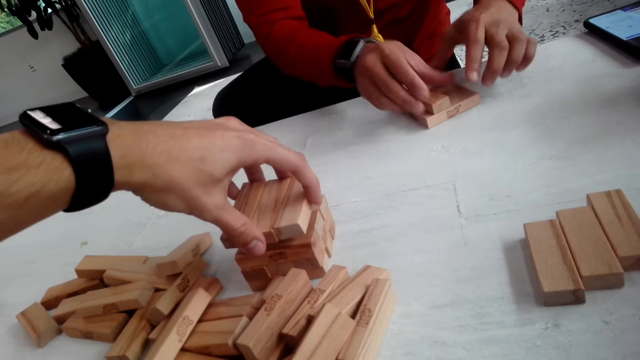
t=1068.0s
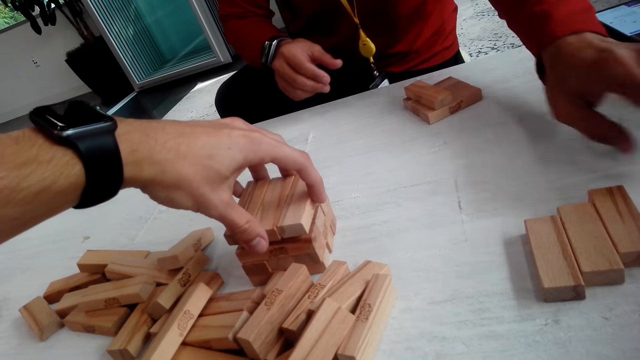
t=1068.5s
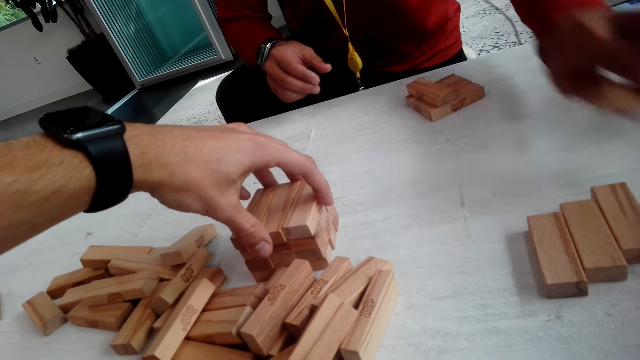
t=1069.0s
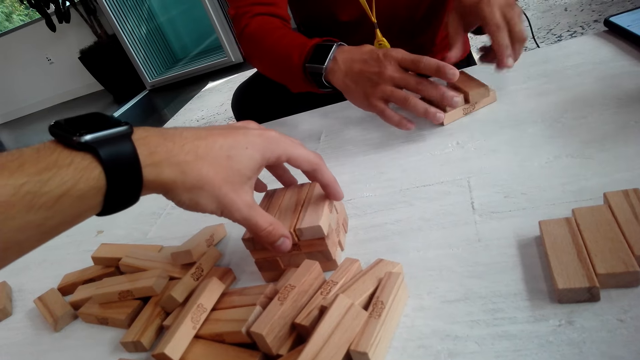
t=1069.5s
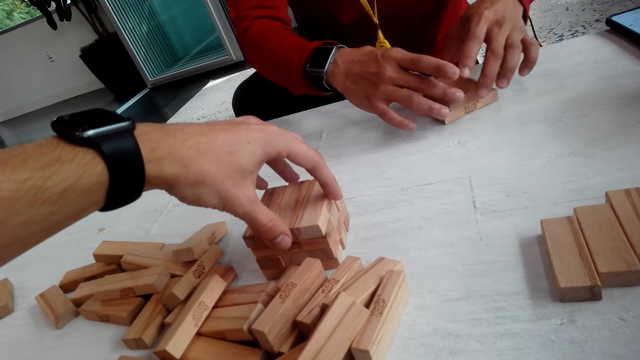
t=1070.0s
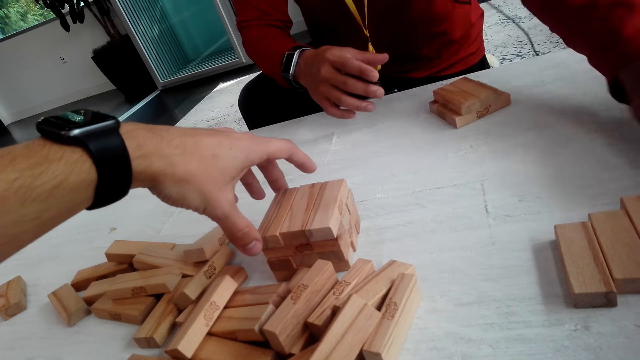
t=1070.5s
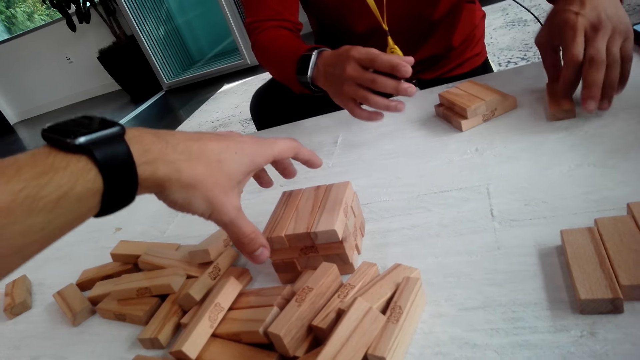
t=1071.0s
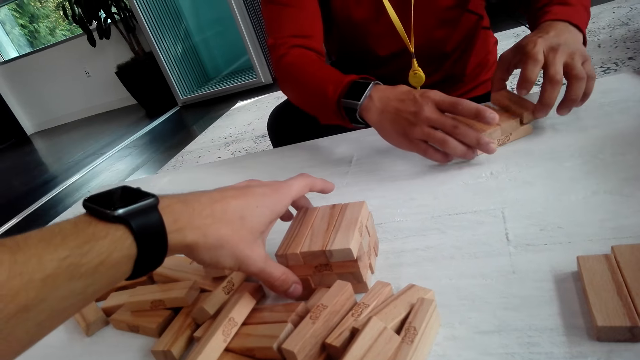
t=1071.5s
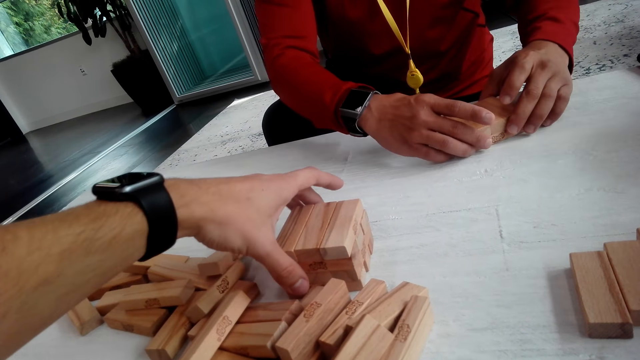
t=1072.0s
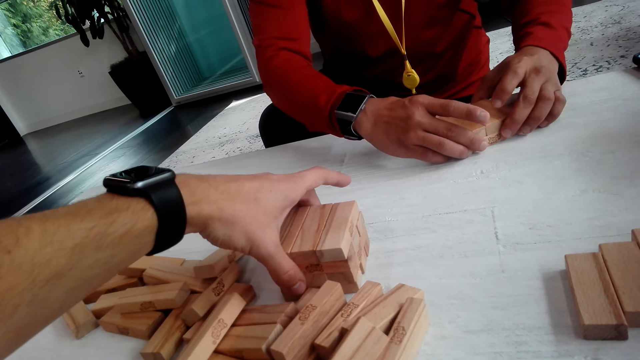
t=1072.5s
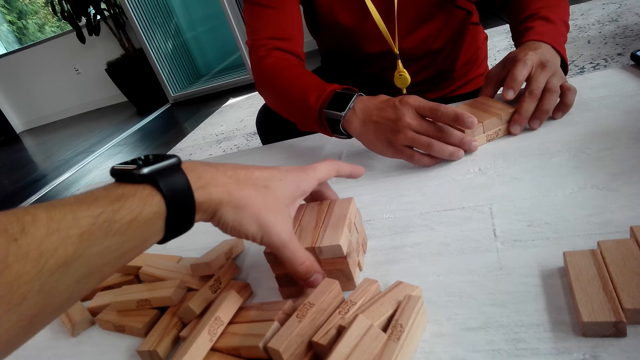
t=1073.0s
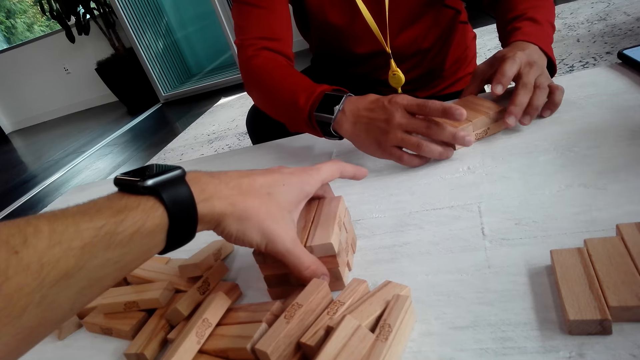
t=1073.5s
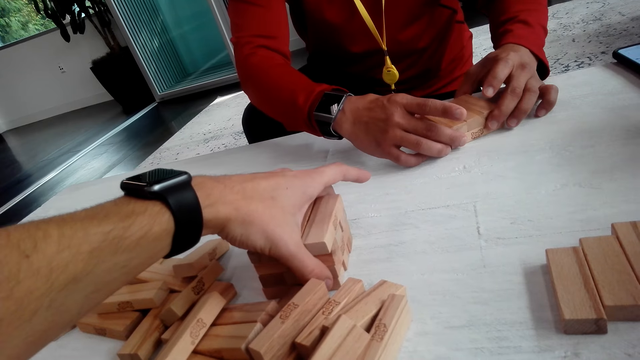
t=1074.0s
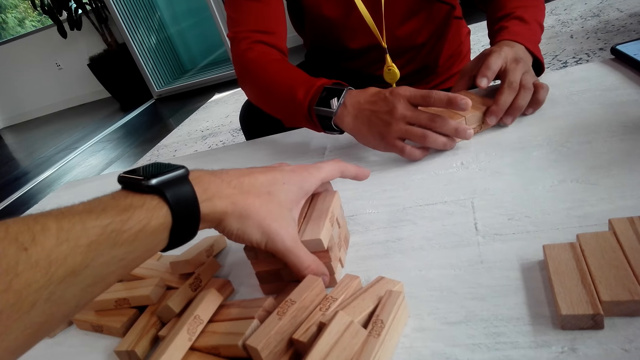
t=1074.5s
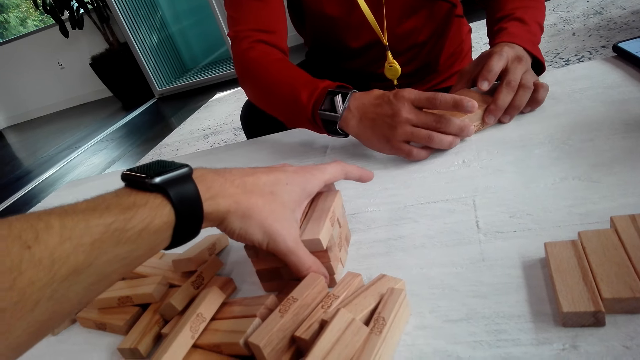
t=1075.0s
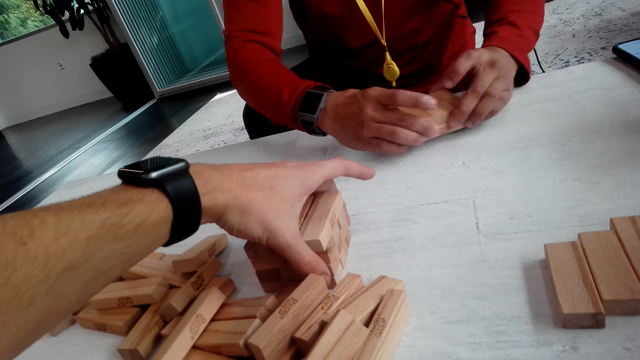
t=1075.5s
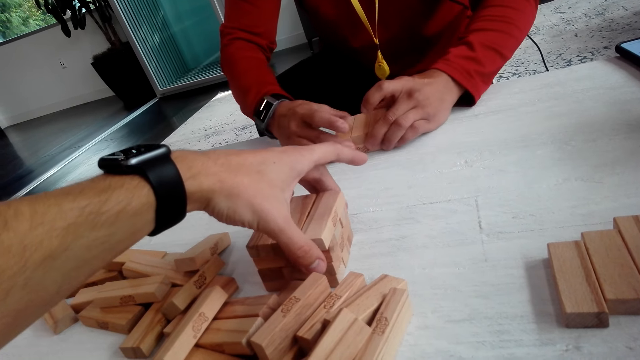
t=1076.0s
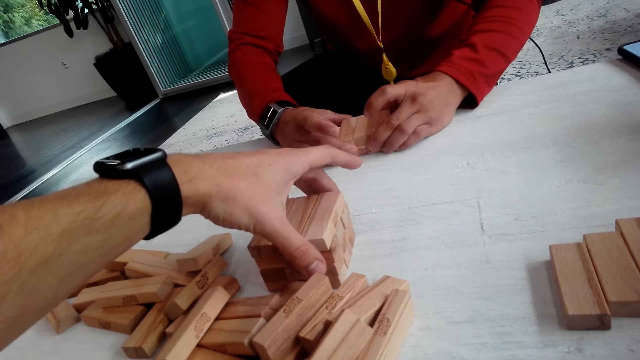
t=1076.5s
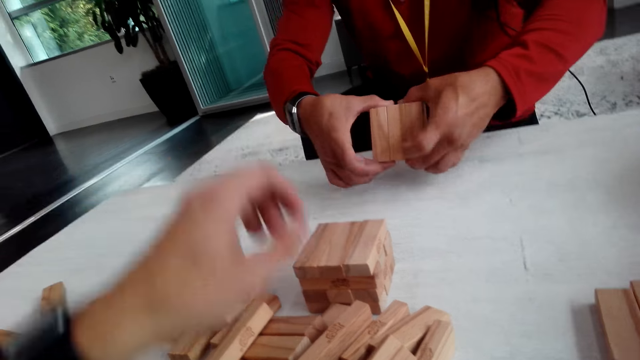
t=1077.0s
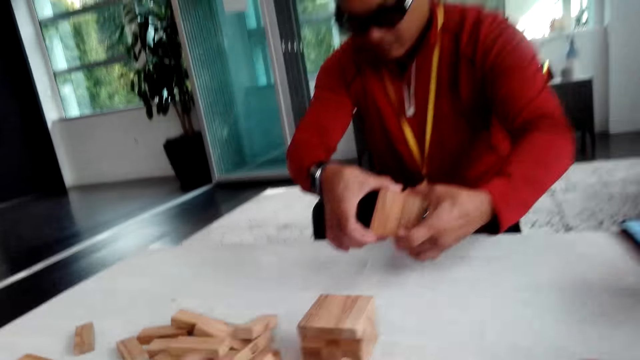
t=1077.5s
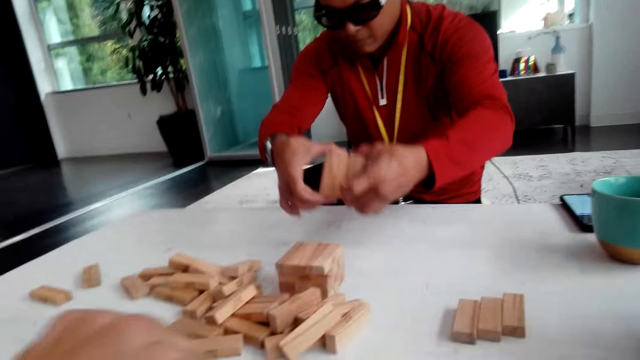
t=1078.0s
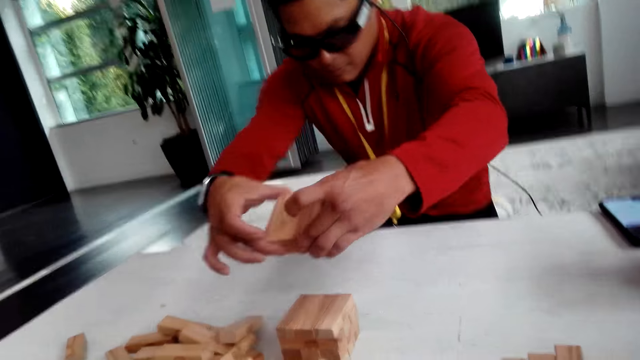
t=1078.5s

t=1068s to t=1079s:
The camera wearer puts the jenga on other jenga. A man picks up the jenga, puts the jenga on other jenga, picks up the jenga and arranges the wooden blocks on top of each other. The camera wearer holds the jenga. The man moves the jenga aside and carries the jenga.

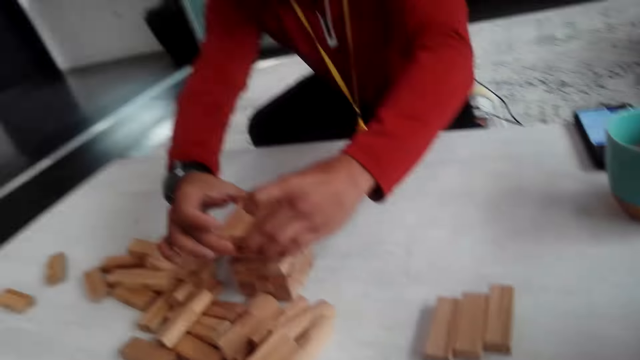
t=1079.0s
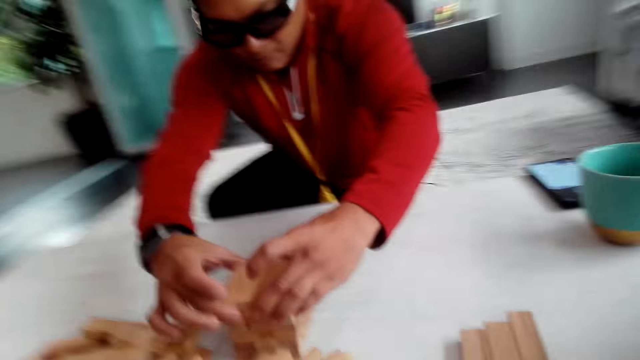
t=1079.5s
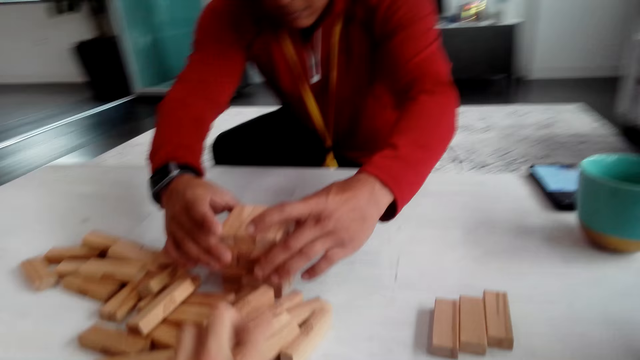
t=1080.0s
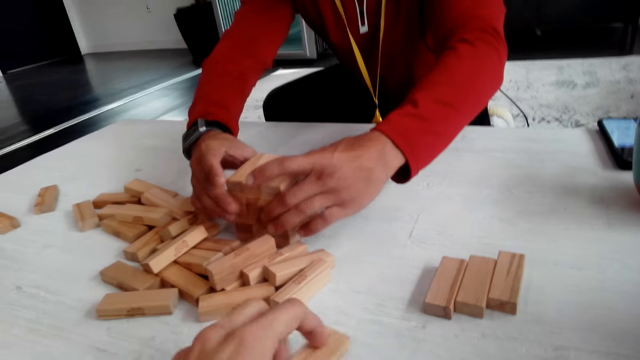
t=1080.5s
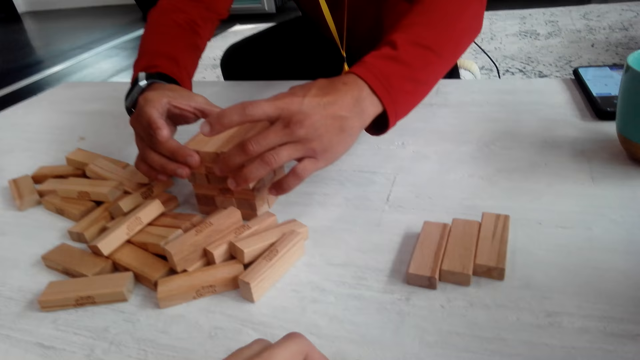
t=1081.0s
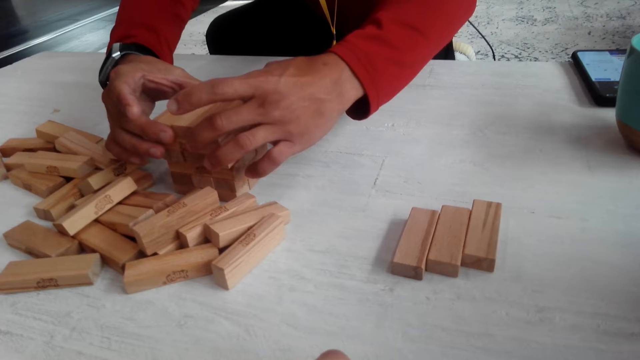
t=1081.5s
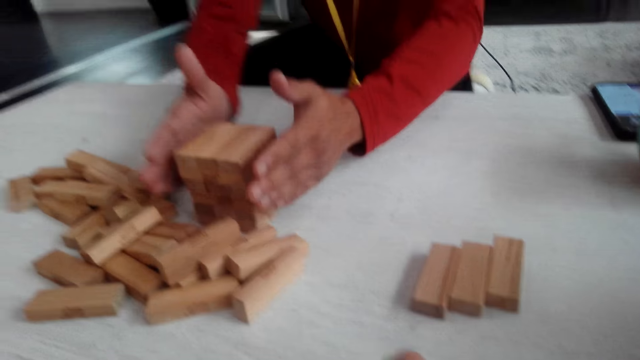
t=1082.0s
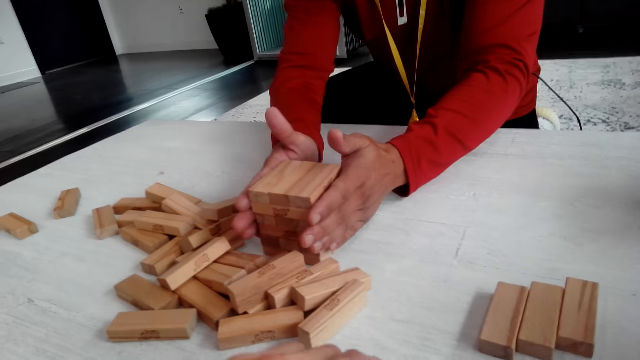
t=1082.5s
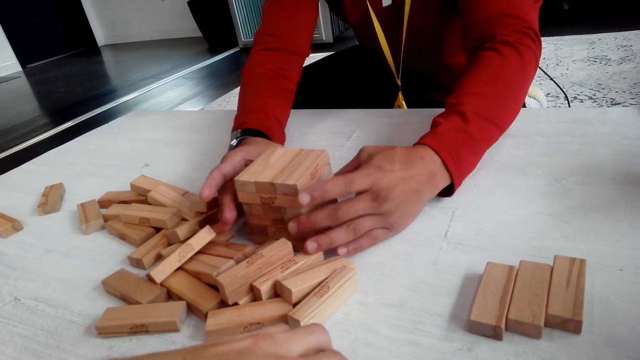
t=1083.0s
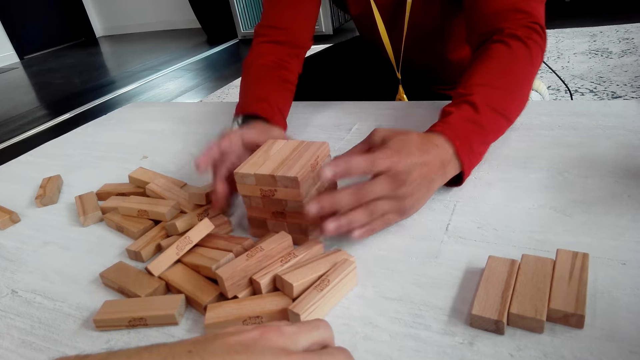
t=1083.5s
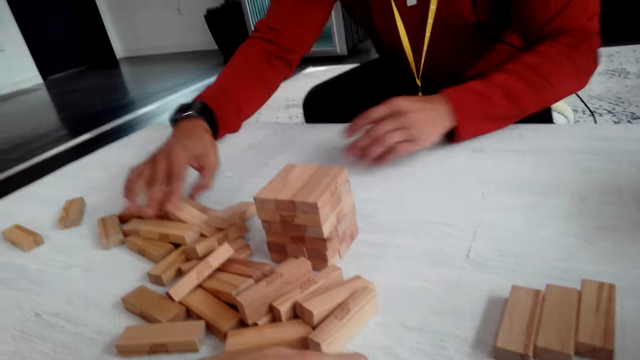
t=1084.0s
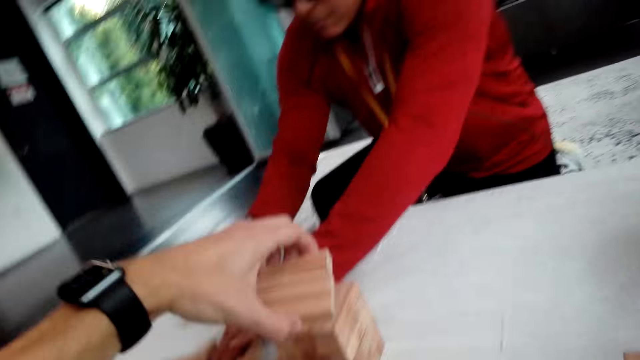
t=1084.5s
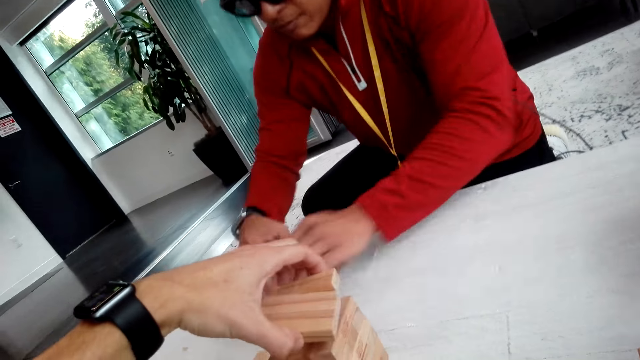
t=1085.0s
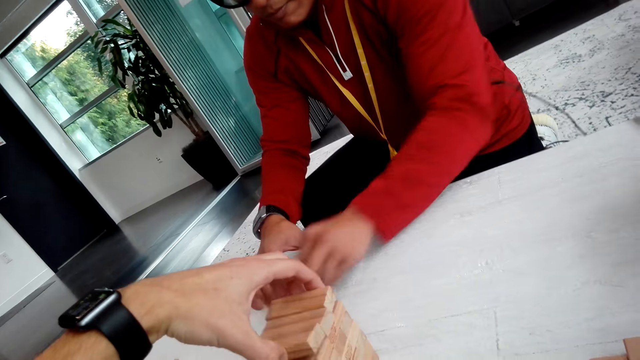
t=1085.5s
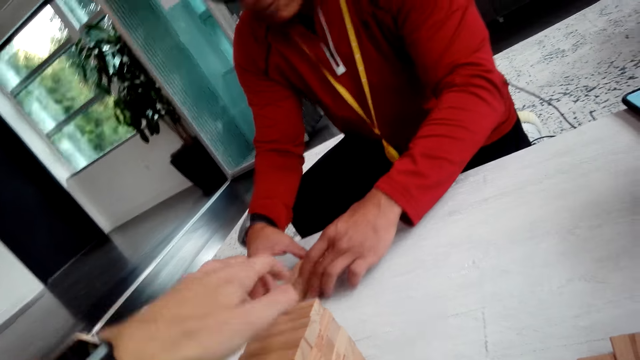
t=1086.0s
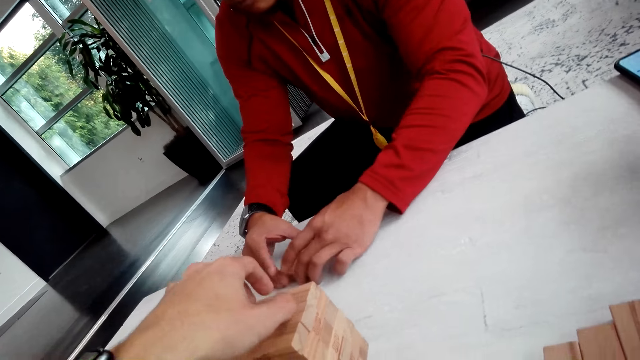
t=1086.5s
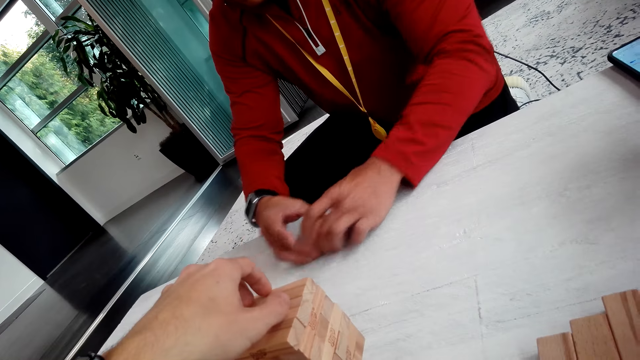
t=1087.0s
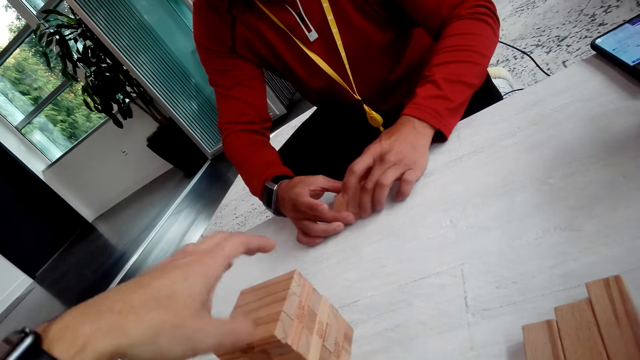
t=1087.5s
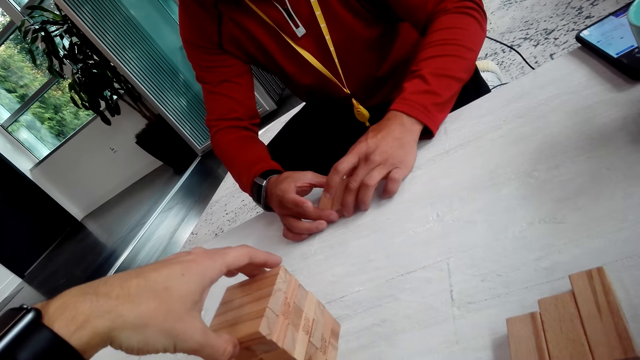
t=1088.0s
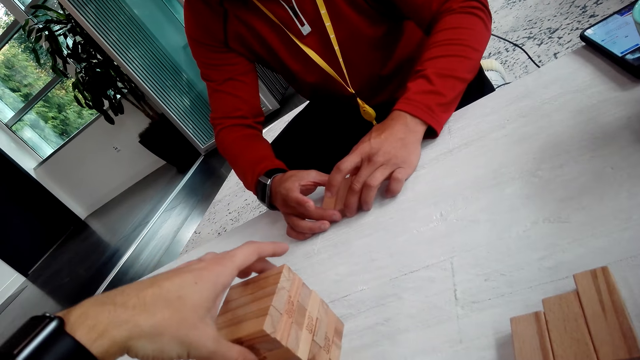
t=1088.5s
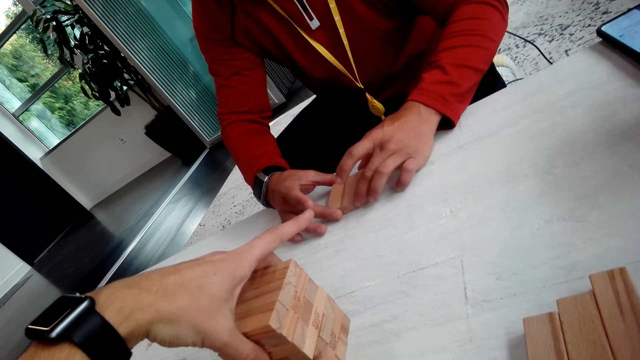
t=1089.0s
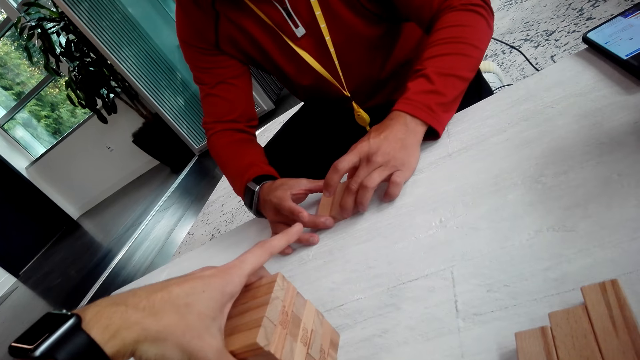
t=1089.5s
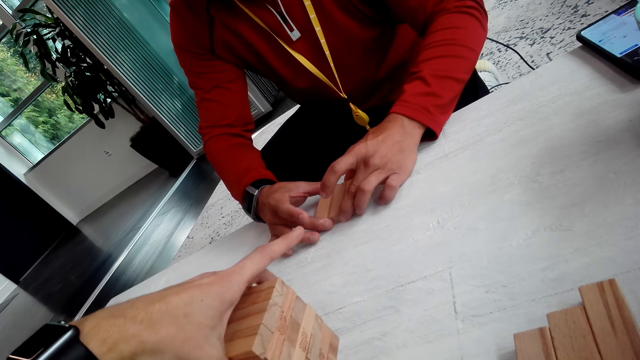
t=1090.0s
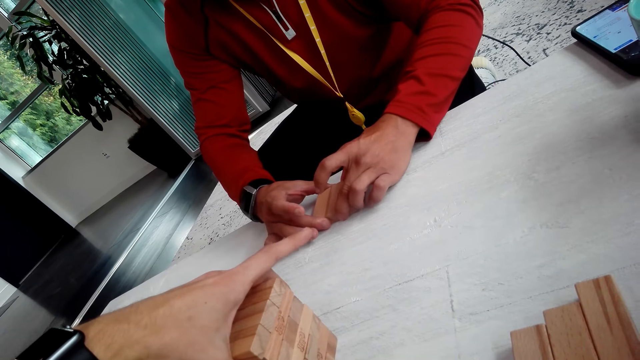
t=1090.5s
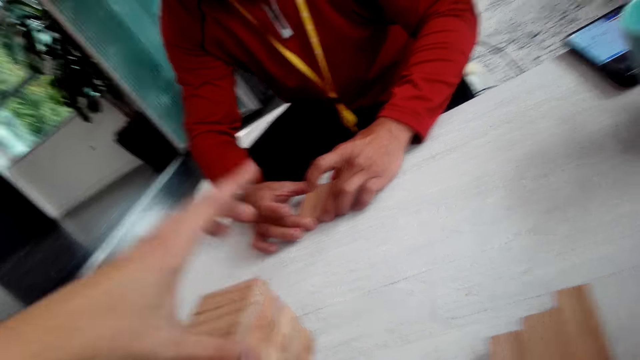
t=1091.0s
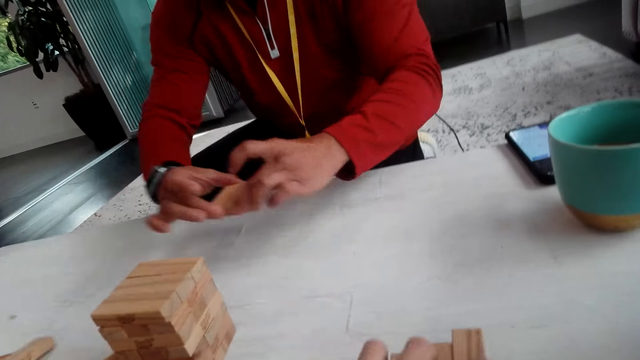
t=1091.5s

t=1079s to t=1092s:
A man puts the jenga on other jenga. The camera wearer picks up the jenga. The man aligns the wooden blocks, fixes the jenga and pulls the jenga. The camera wearer puts the wooden blocks on top of each other. The man aligns the jenga. The camera wearer holds the jenga.
